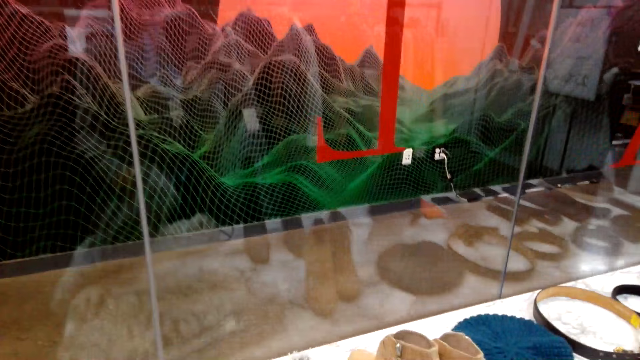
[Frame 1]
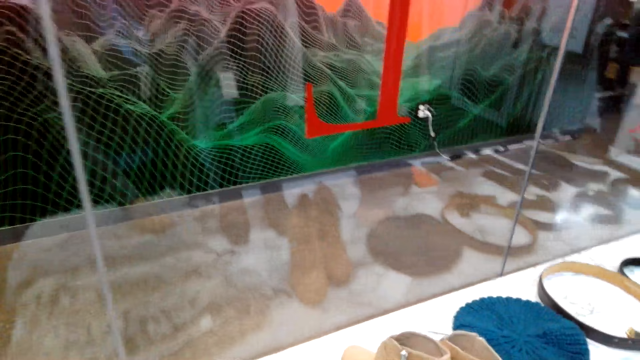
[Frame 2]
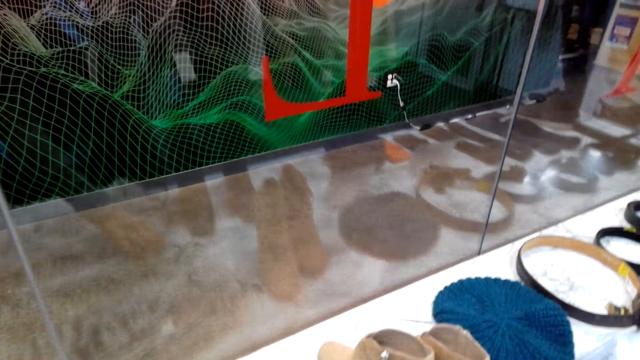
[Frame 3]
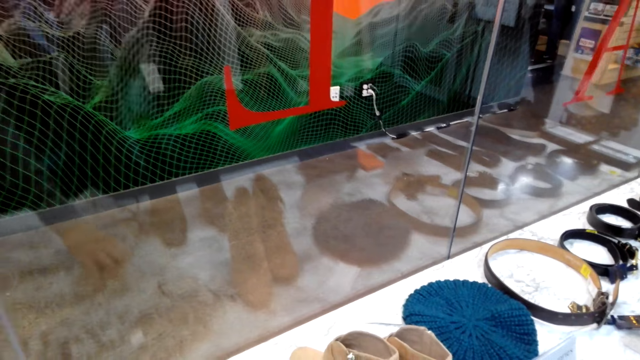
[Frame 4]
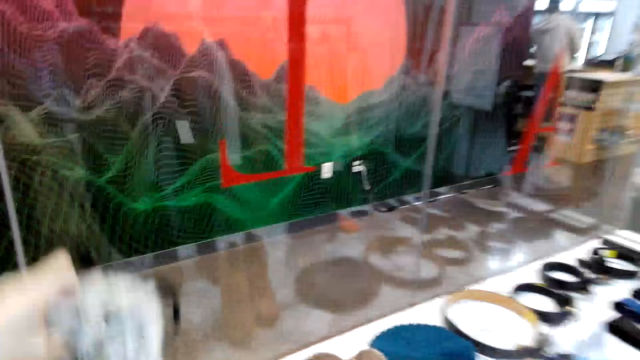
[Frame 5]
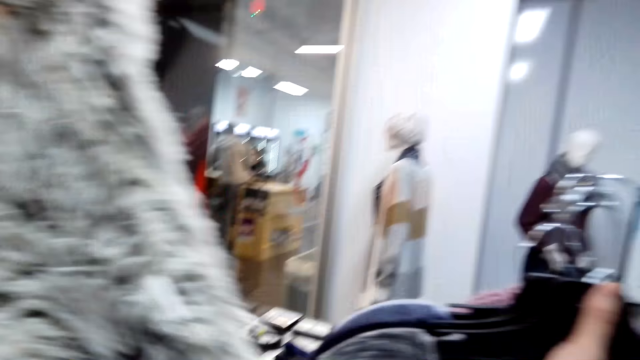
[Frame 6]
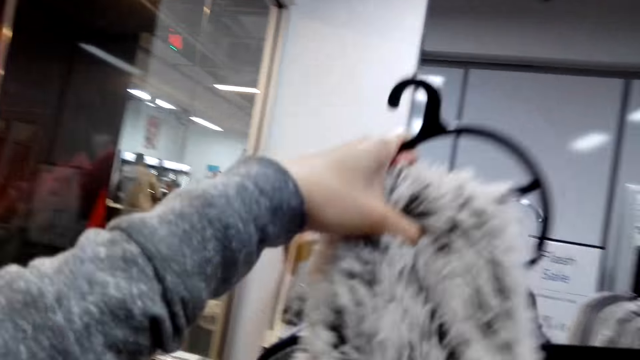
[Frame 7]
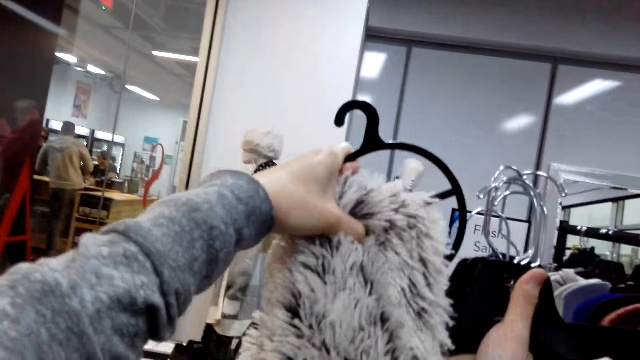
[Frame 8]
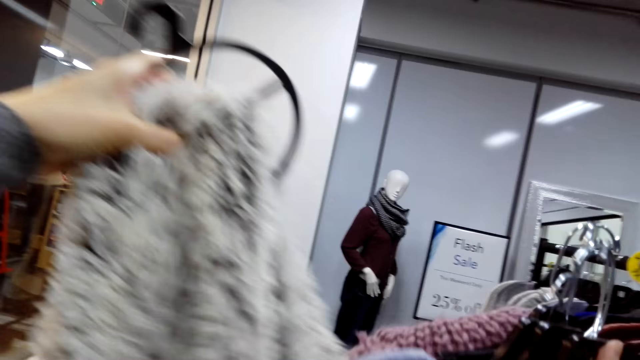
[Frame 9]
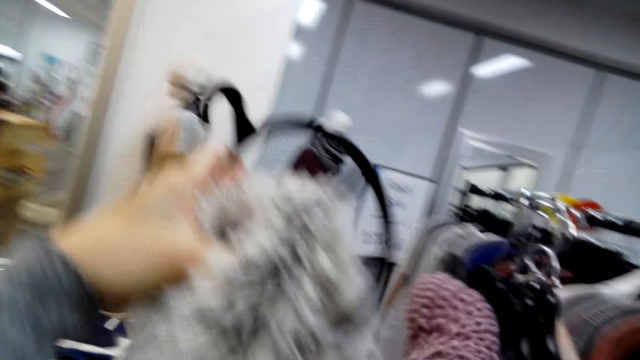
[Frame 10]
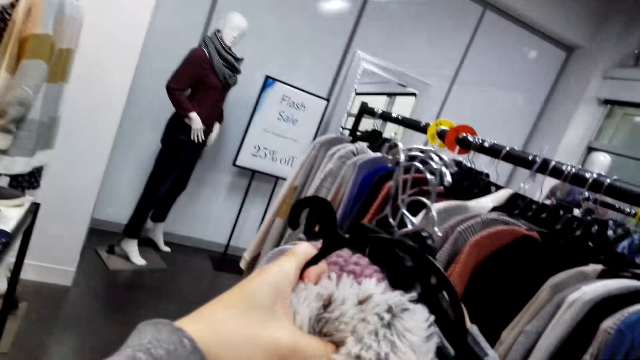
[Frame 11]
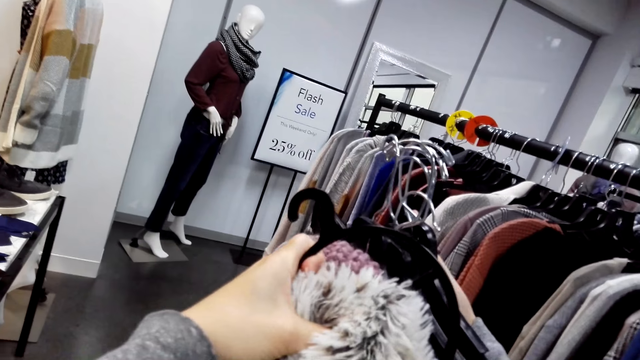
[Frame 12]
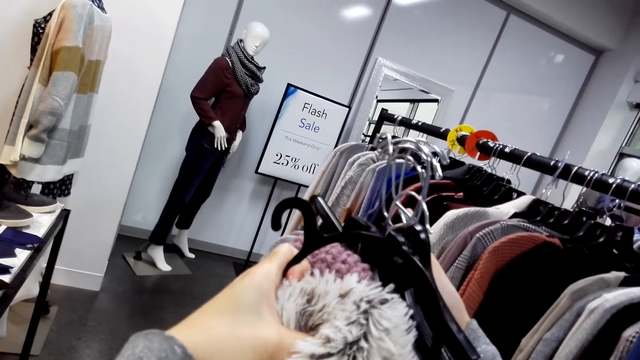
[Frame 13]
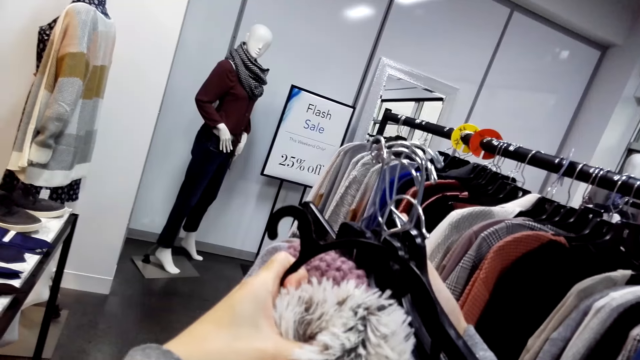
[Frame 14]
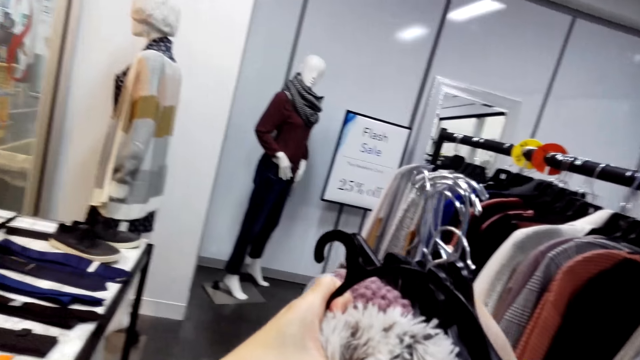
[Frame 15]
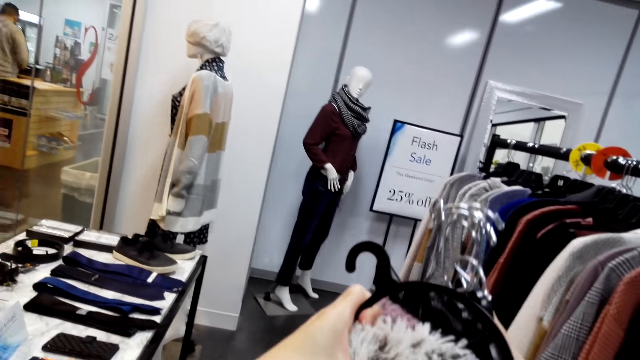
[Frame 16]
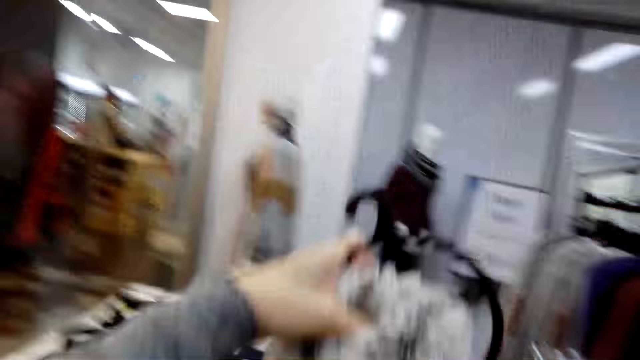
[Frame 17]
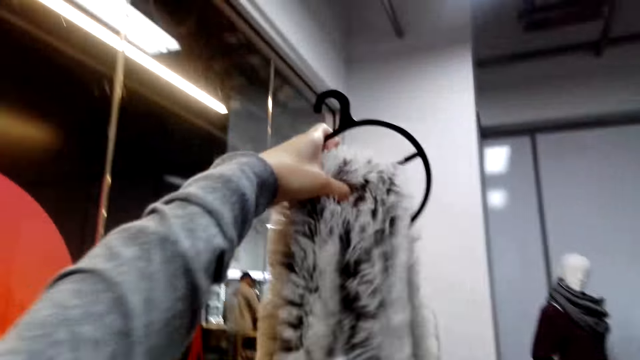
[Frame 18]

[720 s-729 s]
The camera wearer puts down the scarf. They lift up the scarf. They add to the selected cloths.

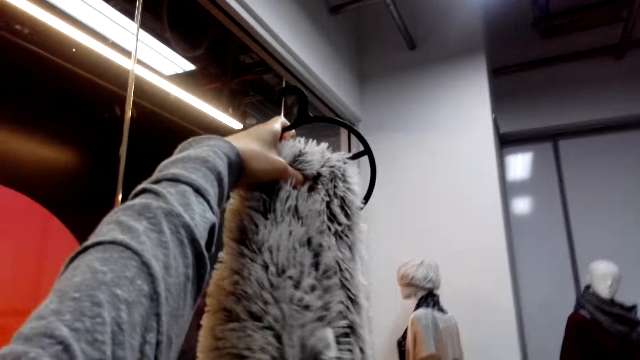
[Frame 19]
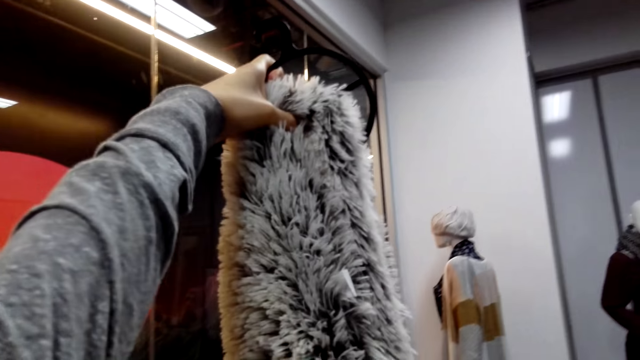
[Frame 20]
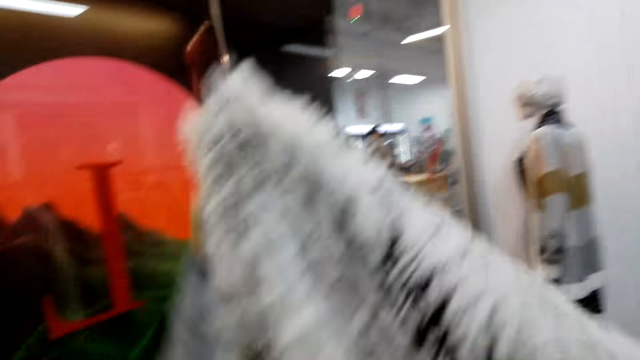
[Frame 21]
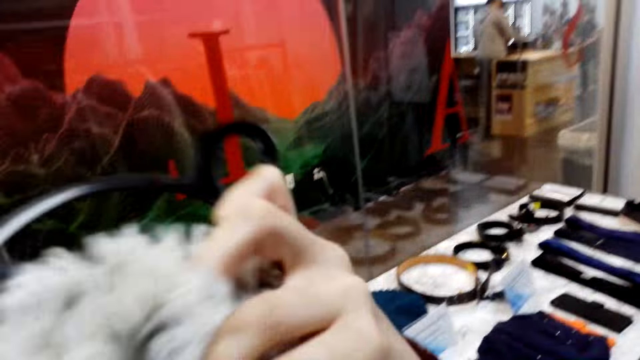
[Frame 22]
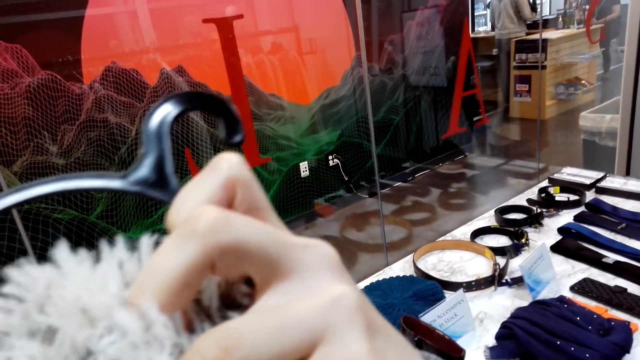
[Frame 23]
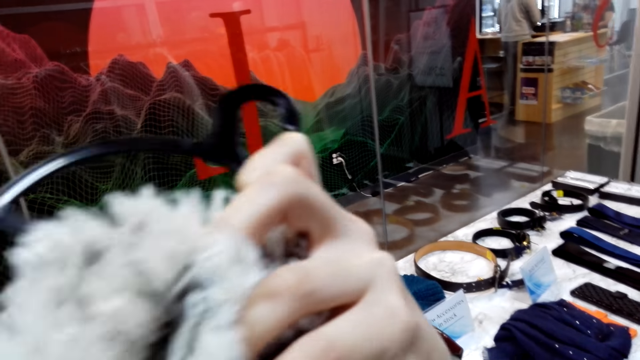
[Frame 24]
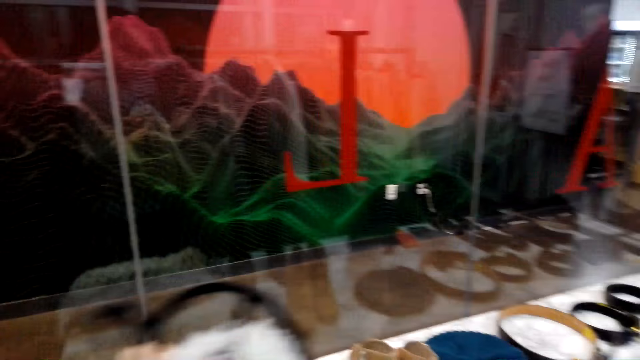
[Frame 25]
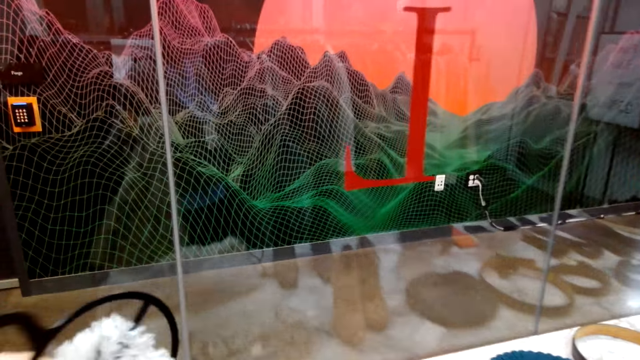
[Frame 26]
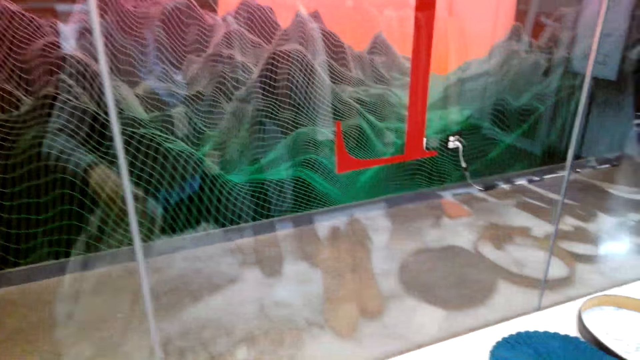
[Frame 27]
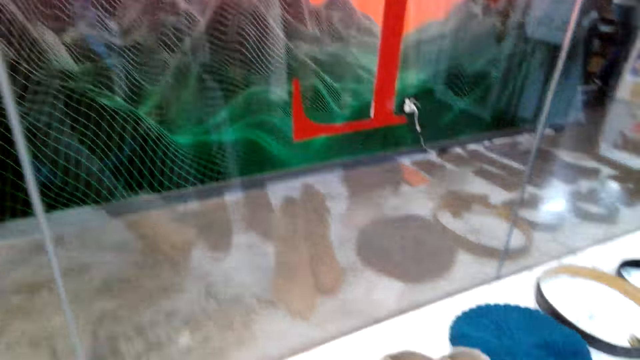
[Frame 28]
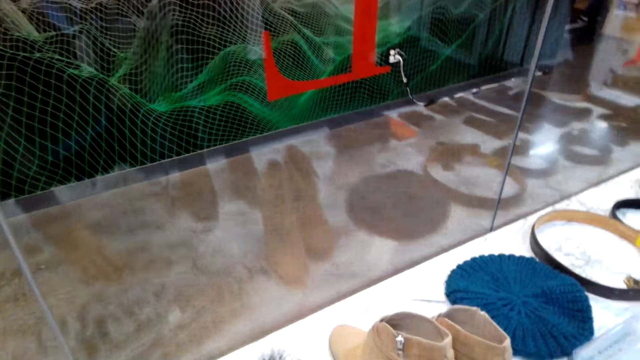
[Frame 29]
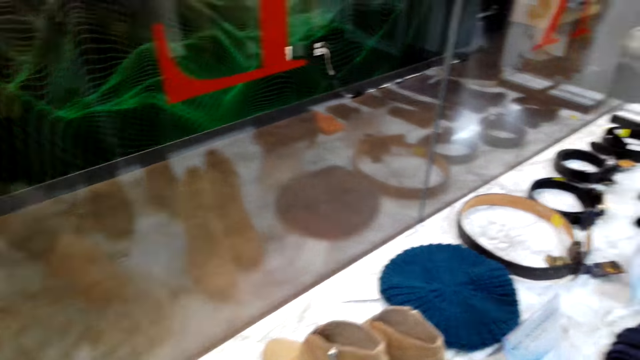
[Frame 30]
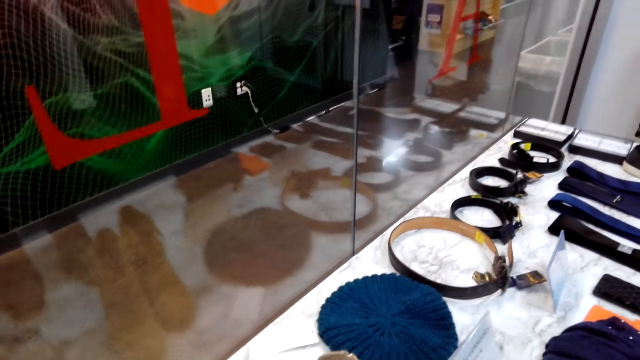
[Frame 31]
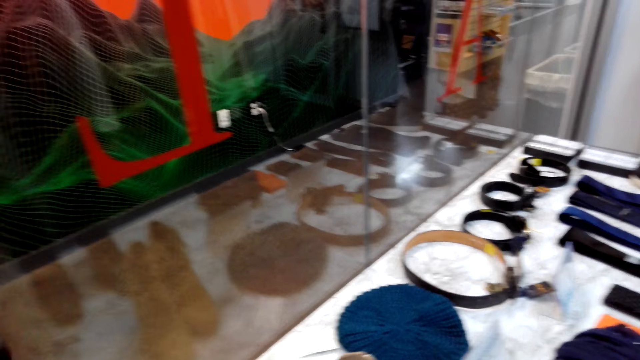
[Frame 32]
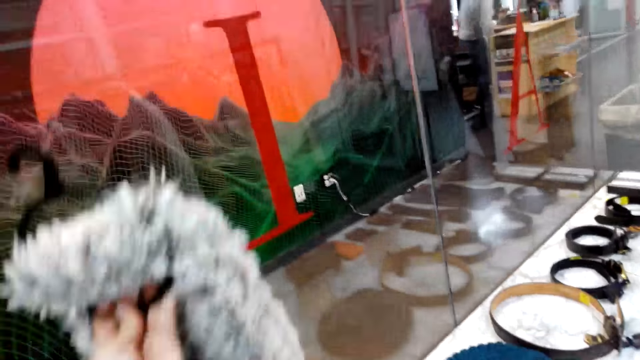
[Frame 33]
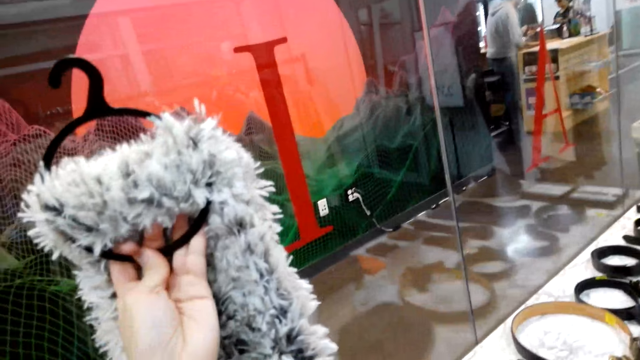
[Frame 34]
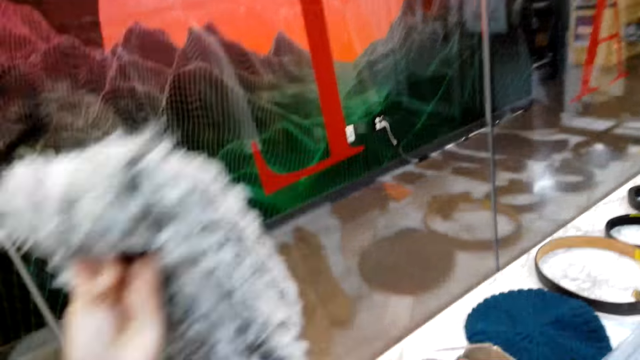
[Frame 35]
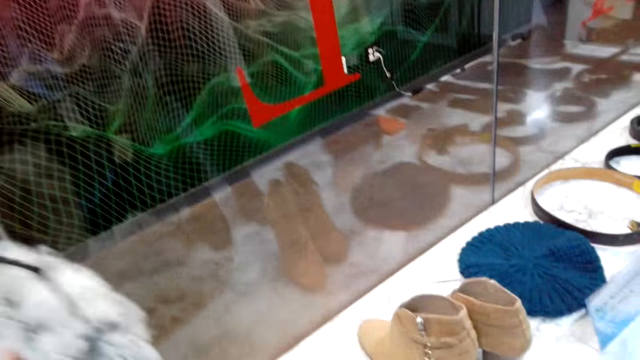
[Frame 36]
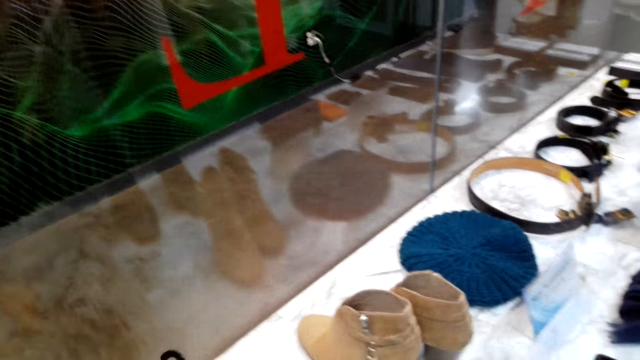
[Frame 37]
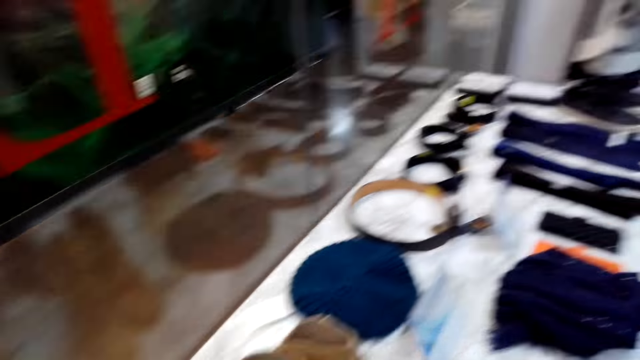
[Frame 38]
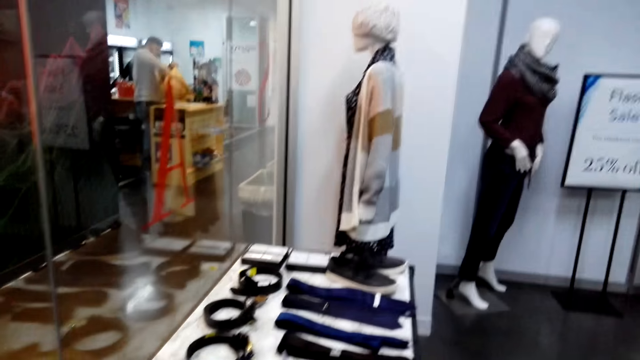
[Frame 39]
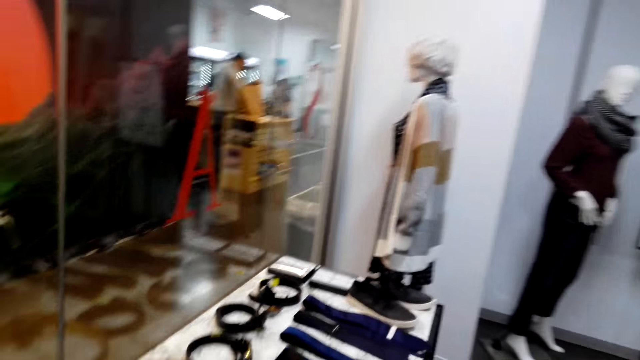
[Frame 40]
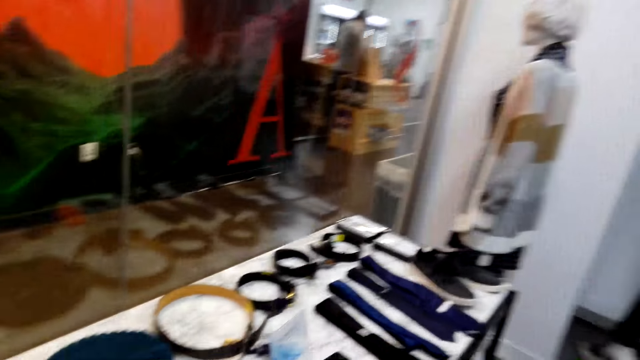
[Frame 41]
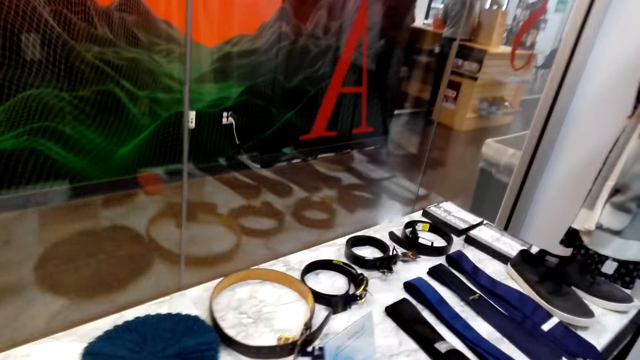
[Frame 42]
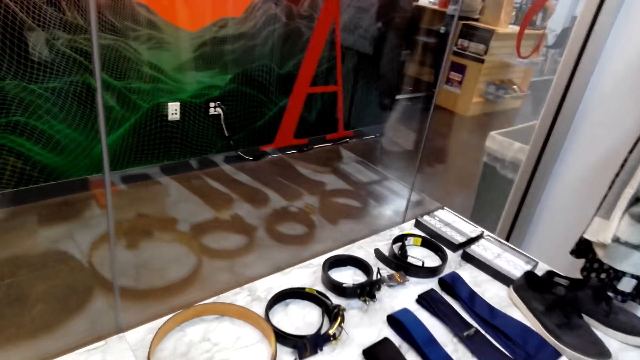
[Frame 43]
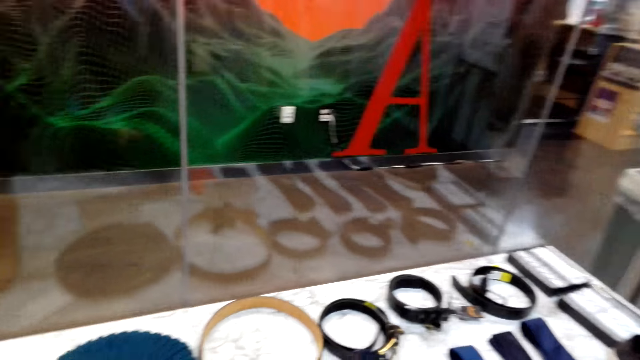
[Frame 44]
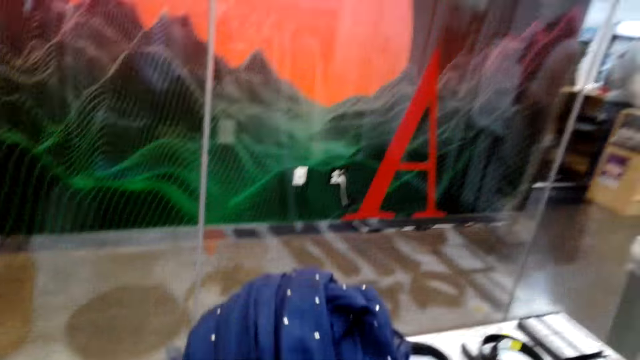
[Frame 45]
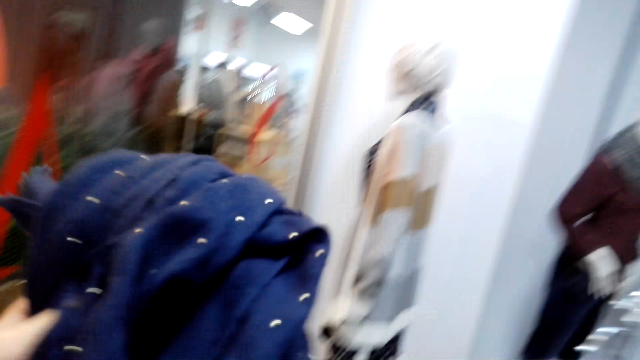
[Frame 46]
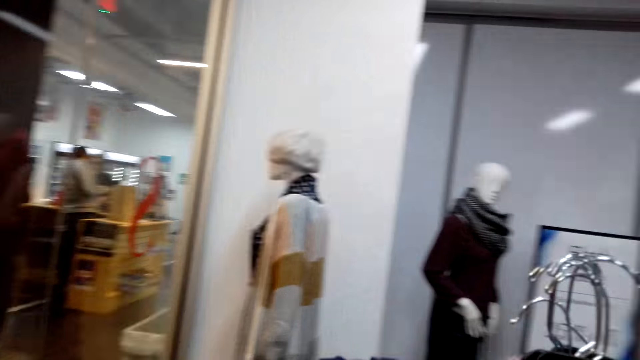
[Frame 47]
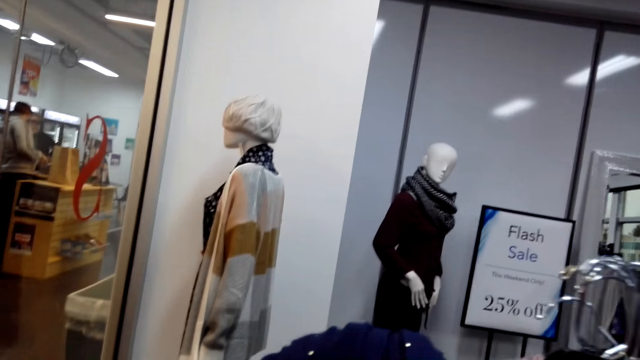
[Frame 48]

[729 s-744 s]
The camera wearer lifts up the hand holding the scarf. They bring the scarf on the face. They put the scarf down. They move around the shop. They lift up the scarf. They put the scarf down. They move around the shop. They lift up the scarf.
